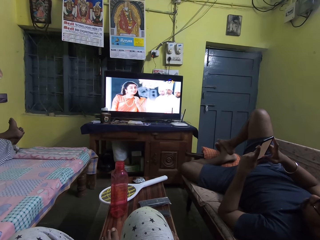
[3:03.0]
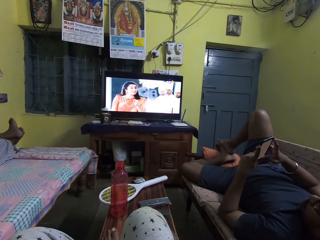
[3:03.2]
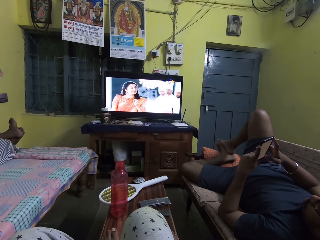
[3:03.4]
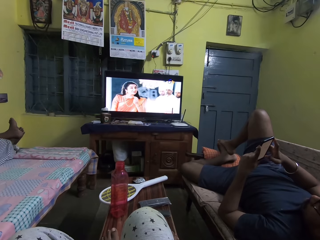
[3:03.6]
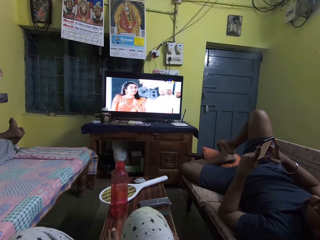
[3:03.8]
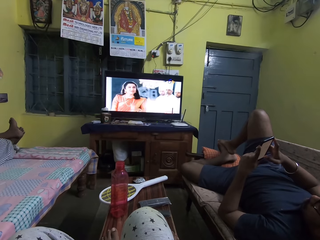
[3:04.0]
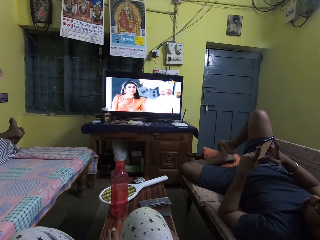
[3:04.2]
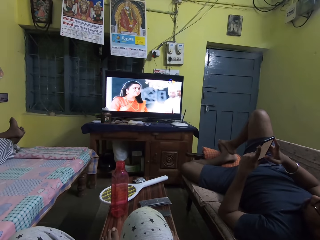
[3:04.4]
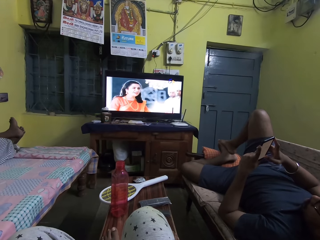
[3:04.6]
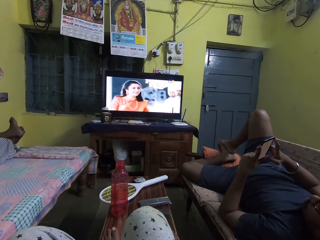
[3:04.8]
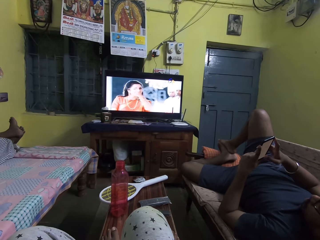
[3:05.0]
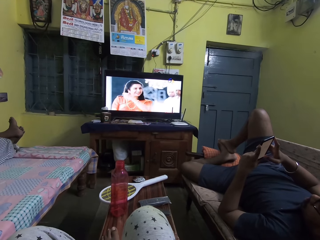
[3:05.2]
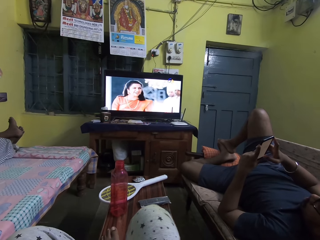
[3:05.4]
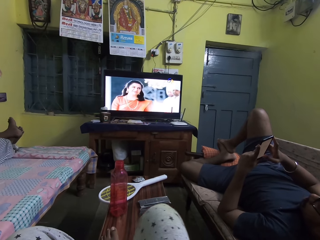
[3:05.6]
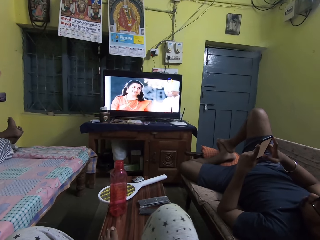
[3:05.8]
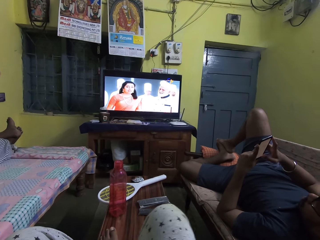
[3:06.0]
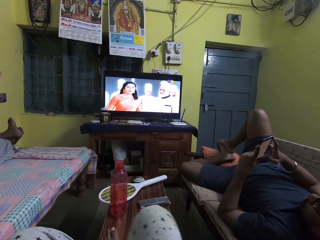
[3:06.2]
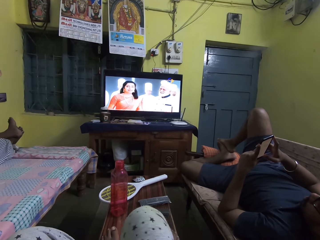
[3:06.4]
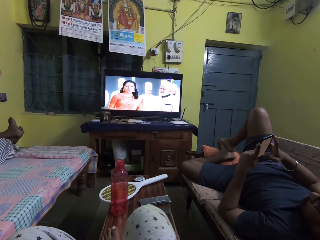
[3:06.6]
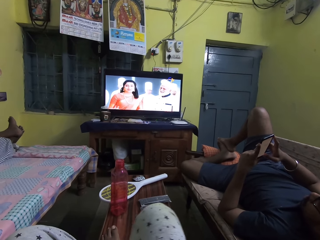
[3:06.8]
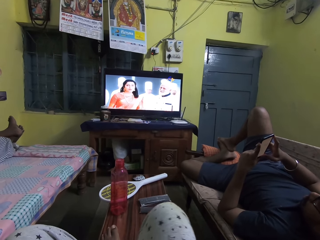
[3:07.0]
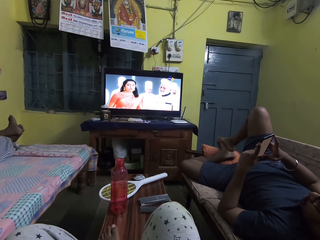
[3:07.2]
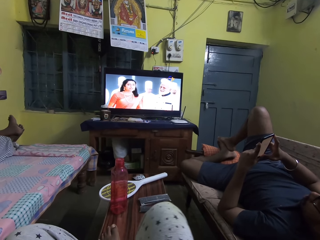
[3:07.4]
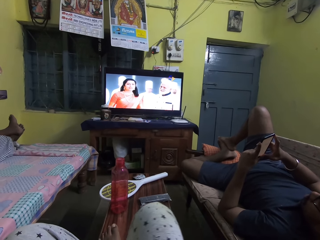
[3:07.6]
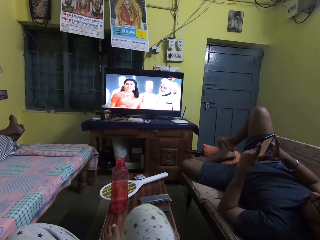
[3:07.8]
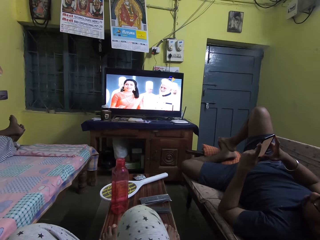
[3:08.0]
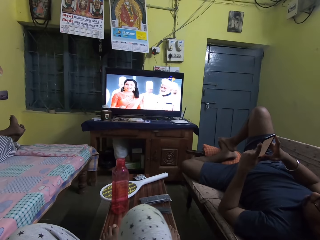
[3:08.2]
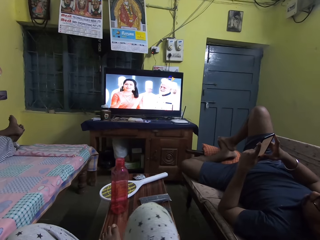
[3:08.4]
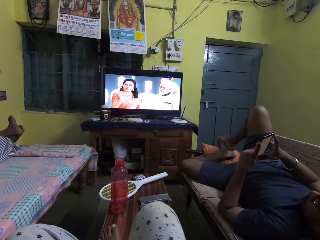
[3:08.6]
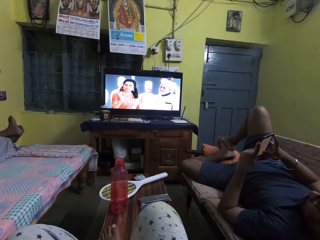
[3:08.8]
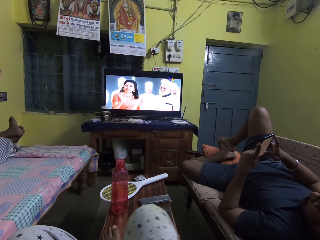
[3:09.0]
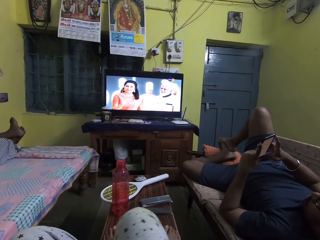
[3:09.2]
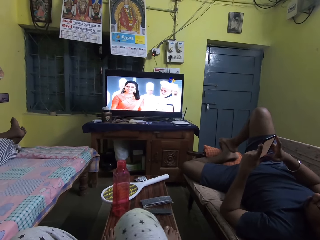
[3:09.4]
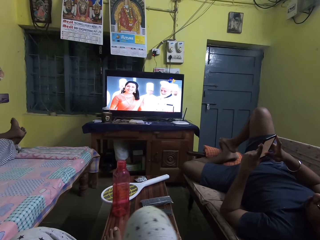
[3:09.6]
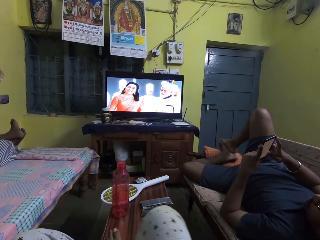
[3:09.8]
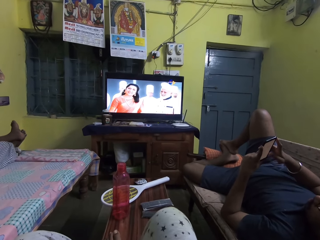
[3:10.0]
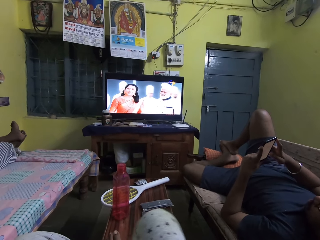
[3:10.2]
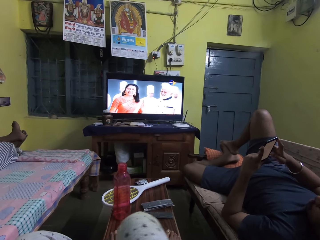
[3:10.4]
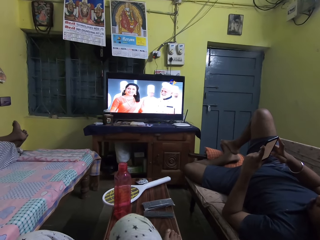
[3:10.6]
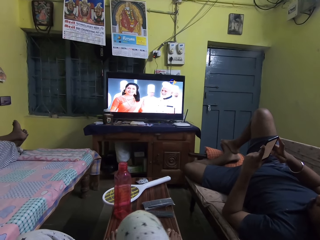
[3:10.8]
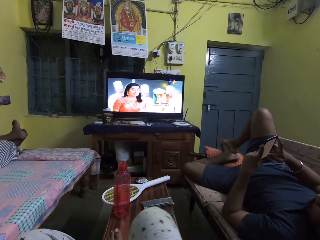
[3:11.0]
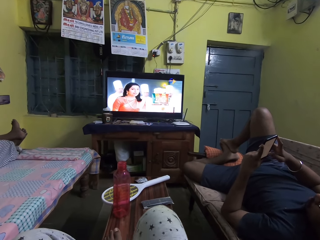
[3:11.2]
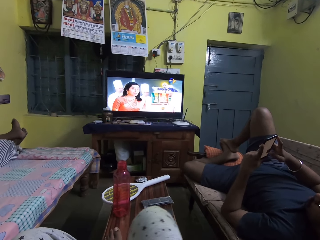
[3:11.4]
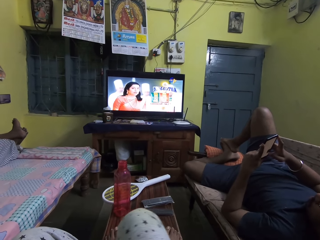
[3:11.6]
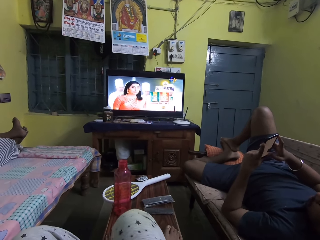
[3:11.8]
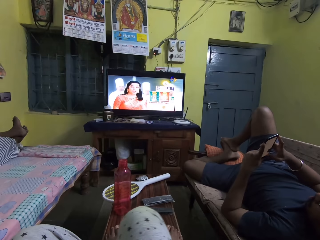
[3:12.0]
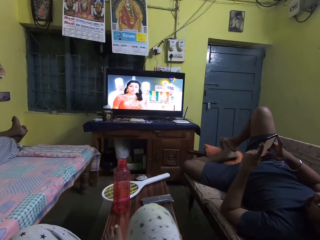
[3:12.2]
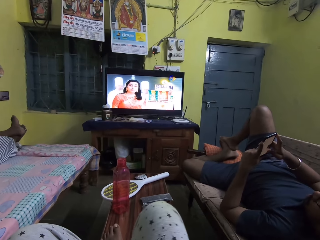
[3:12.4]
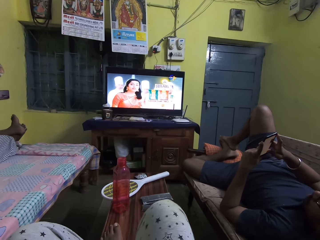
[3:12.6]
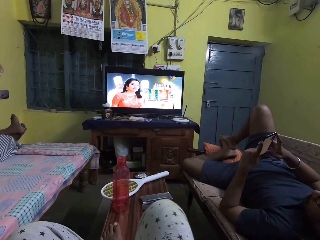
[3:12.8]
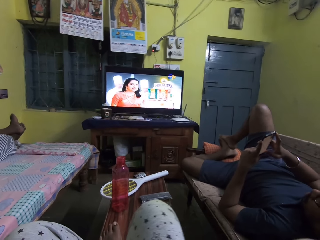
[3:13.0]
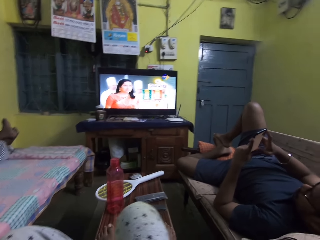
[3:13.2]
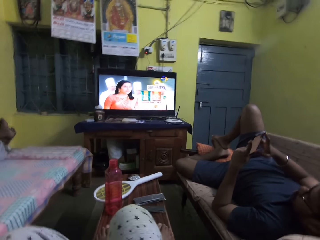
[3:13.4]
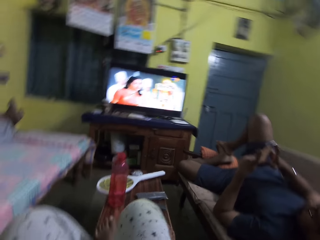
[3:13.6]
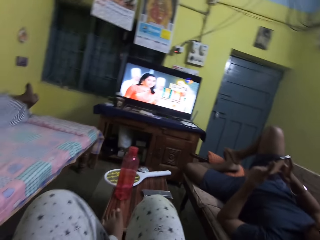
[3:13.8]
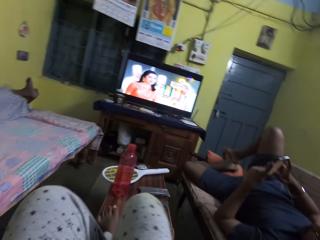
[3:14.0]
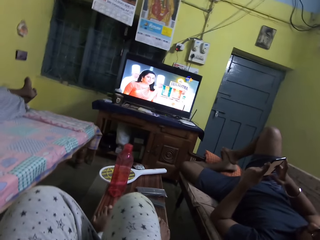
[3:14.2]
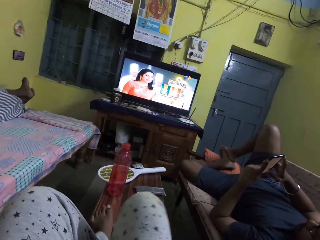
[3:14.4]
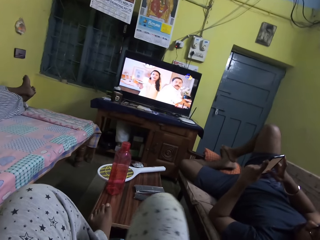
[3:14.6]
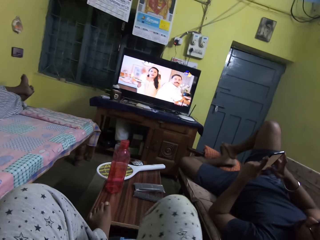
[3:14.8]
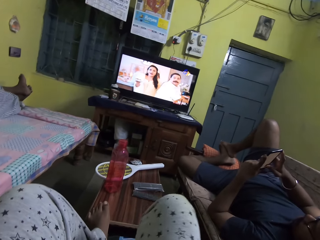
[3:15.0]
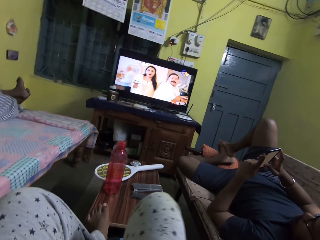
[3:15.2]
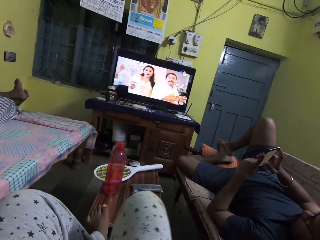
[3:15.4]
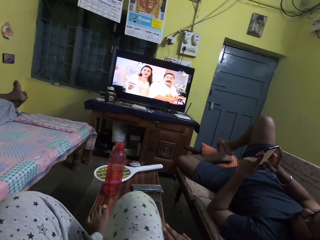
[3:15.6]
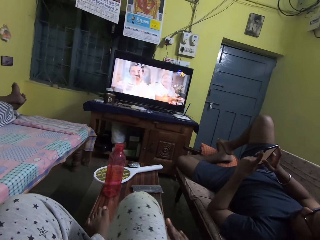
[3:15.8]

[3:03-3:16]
The camera wearer swings her right leg. She watches the television. A man operates the phone in his hands. The man scrolls the phone.

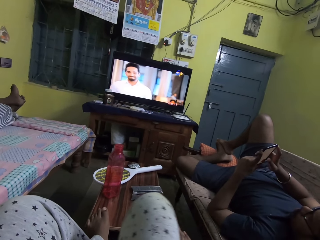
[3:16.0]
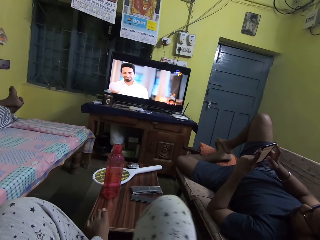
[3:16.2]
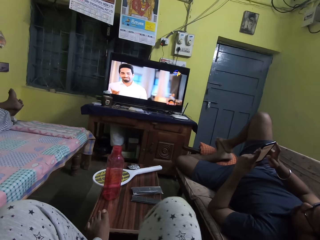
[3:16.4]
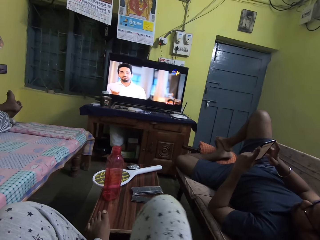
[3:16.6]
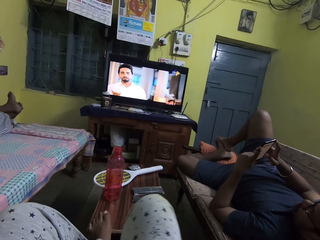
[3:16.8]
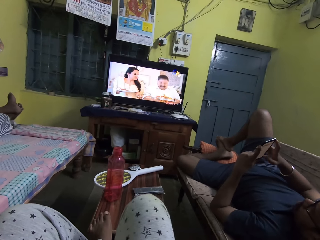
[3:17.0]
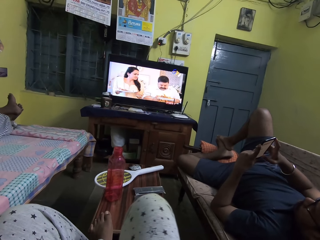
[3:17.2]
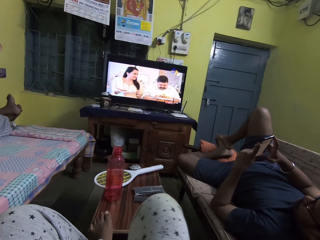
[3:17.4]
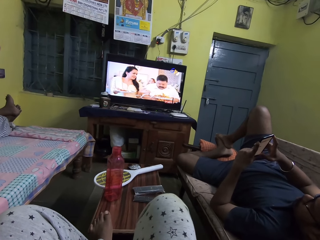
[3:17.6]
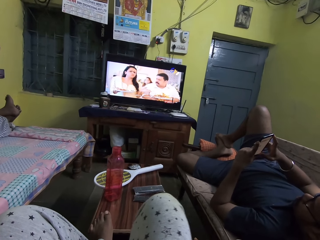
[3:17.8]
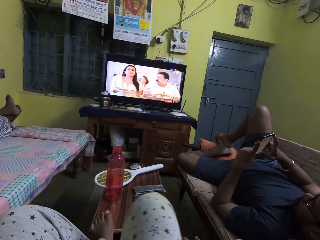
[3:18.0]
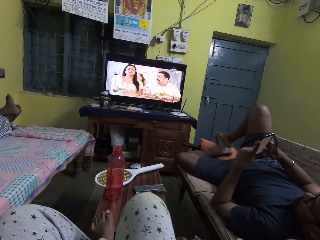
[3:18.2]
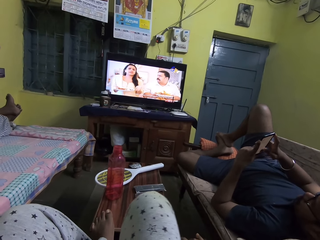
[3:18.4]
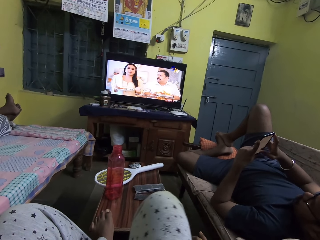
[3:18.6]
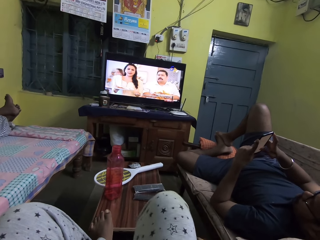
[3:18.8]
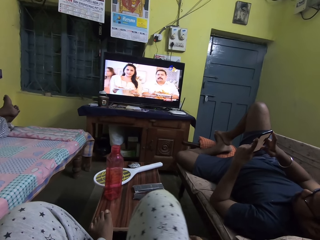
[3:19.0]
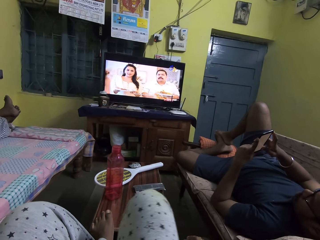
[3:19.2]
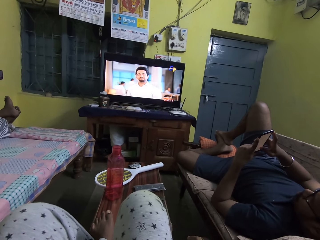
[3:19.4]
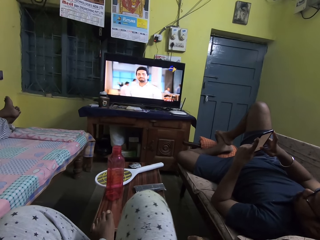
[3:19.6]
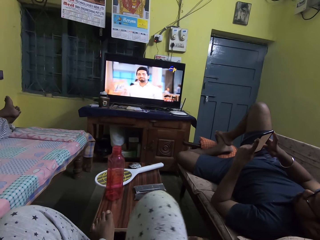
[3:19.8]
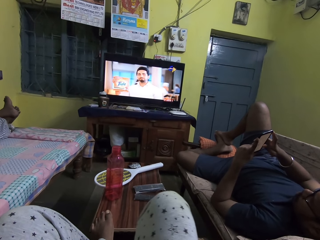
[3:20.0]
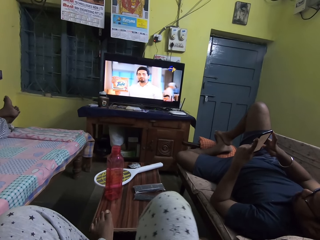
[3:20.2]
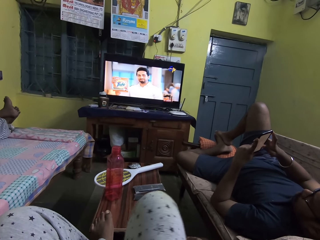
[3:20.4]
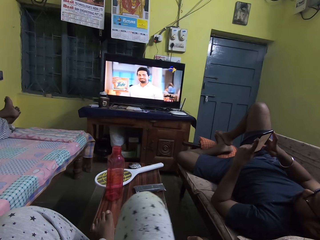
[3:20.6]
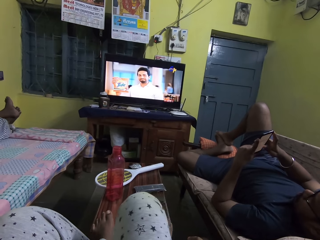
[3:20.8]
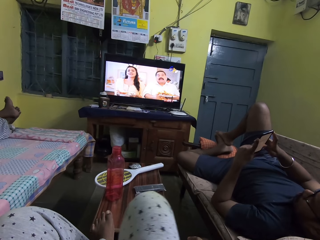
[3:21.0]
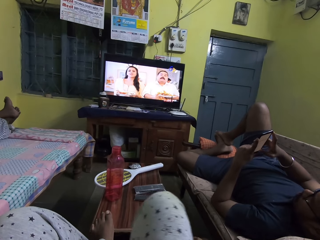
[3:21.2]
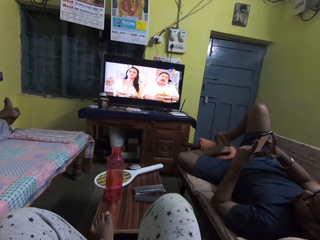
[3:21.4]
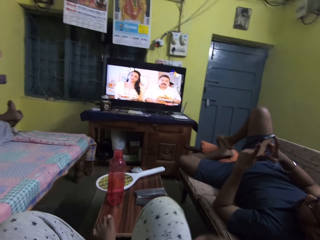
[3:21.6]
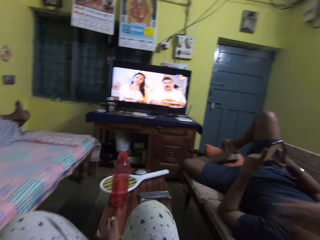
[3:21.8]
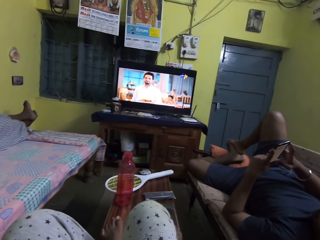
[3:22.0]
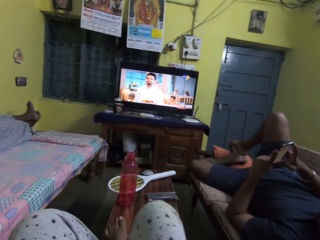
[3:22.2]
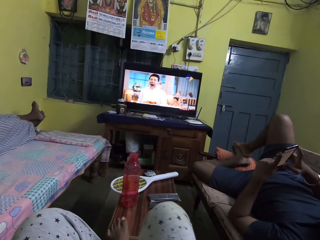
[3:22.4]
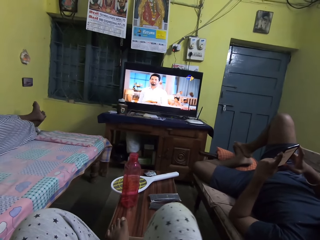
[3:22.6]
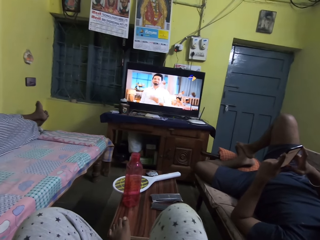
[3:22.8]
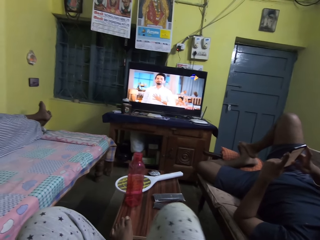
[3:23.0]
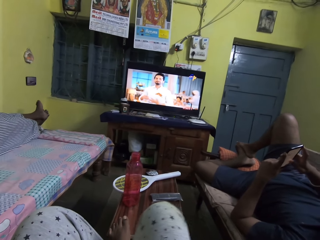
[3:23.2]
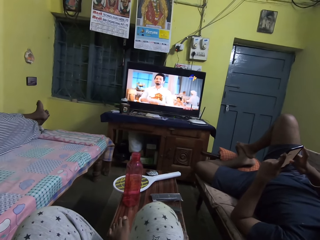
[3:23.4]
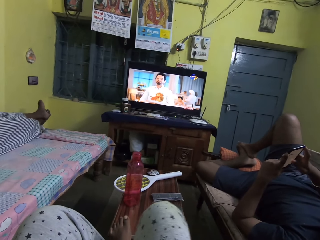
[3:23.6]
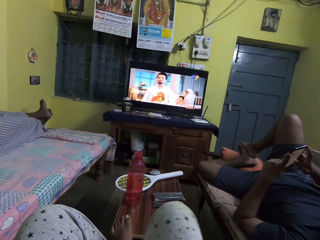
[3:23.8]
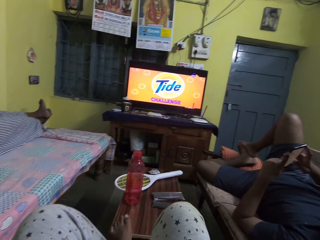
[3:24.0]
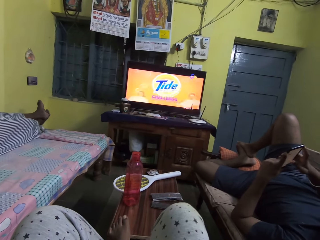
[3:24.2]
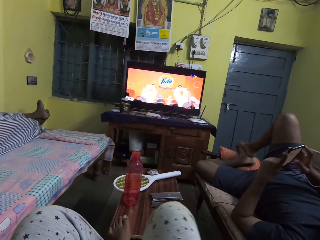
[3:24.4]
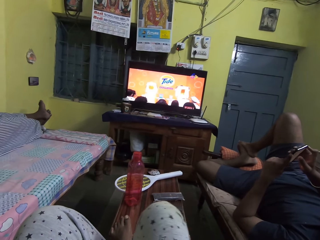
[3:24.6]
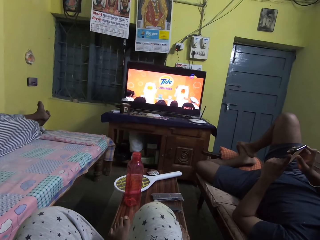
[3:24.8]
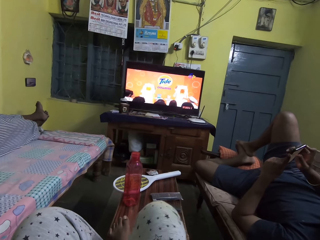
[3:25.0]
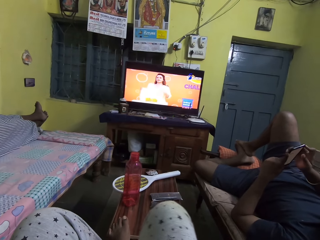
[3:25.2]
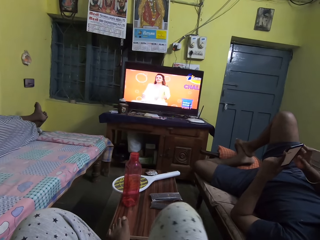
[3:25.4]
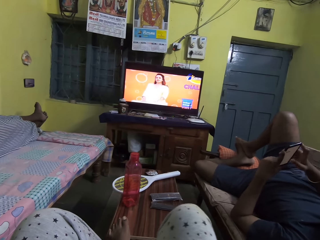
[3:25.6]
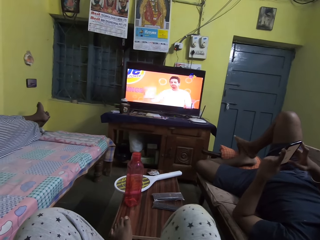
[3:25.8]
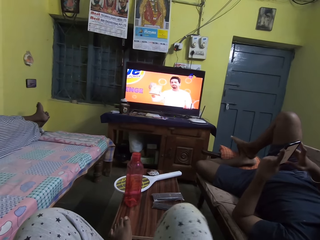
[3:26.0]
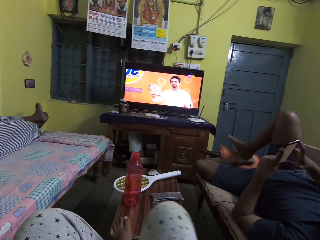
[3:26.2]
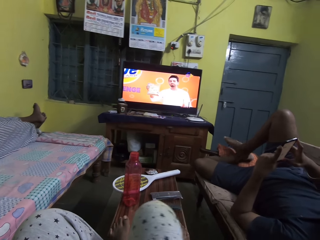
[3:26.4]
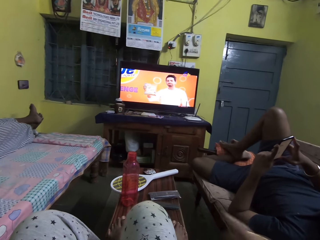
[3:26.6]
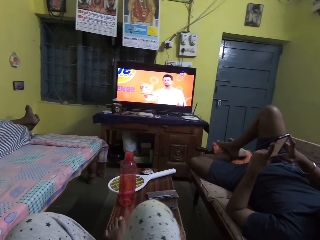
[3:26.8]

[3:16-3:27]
The camera wearer swings her legs. The man operates the phone in his hands. The camera wearer watches the television, swings her right leg and watches the television. The man operates the phone in his hands. The camera wearer moves a leg. The man raises his right foot from his left foot and places his right foot on his left foot.
